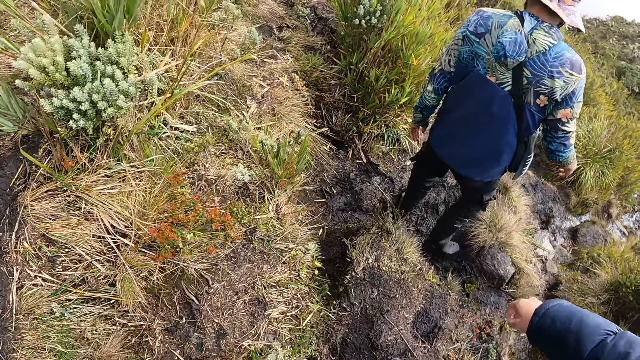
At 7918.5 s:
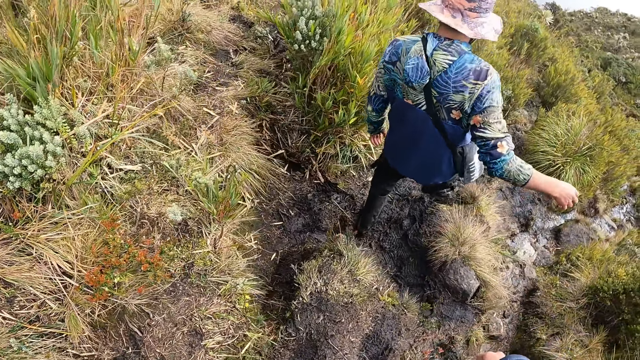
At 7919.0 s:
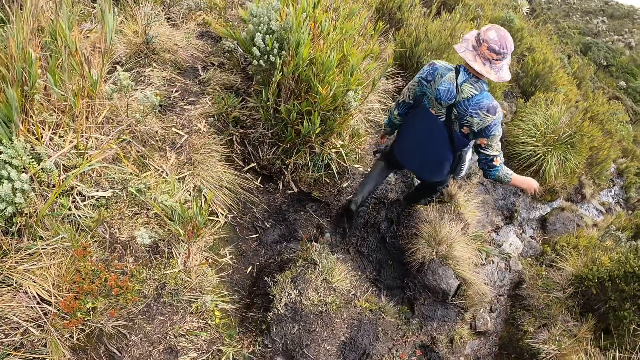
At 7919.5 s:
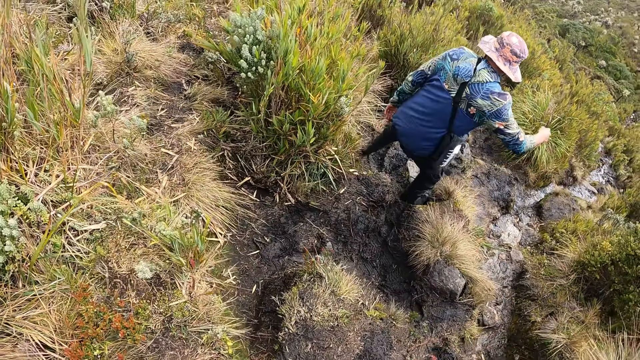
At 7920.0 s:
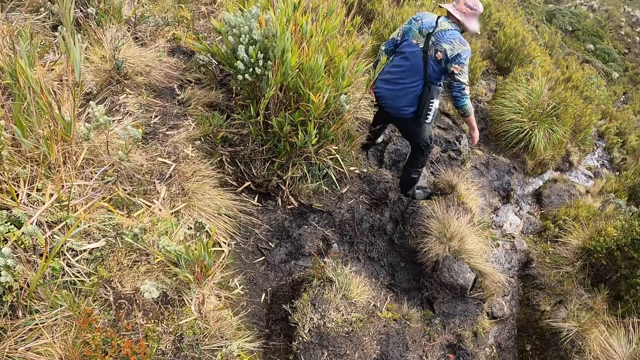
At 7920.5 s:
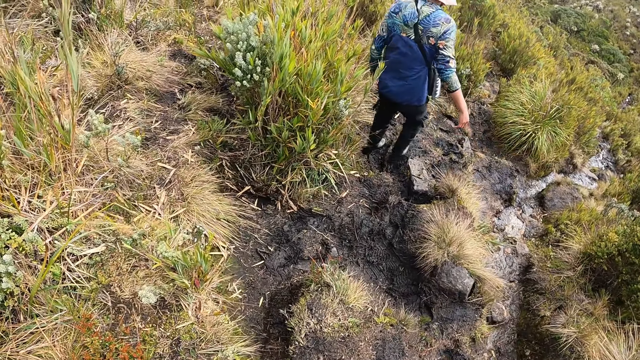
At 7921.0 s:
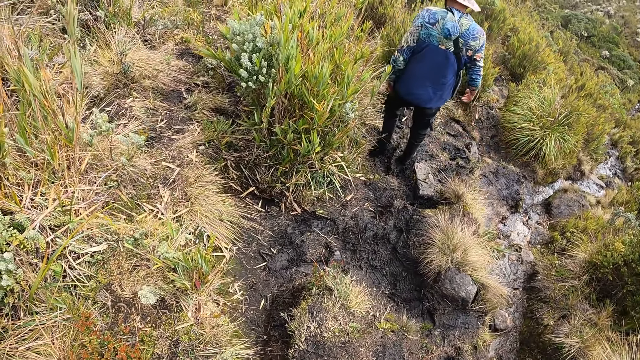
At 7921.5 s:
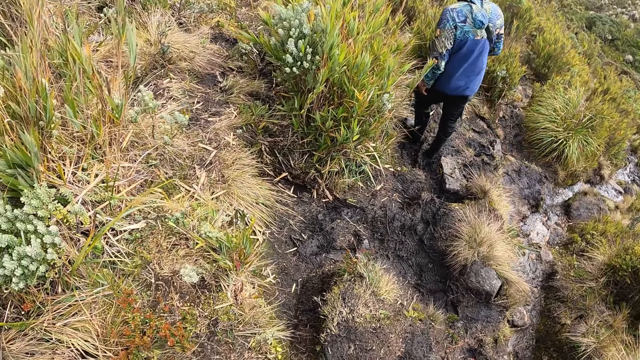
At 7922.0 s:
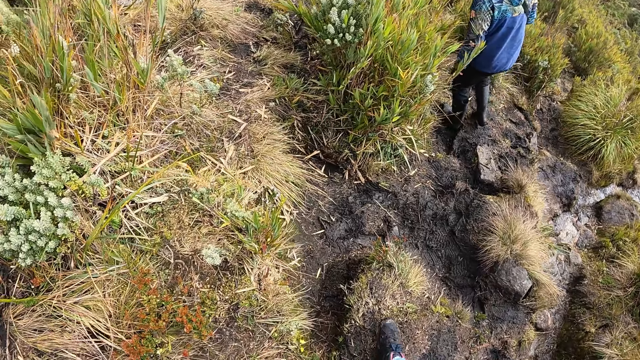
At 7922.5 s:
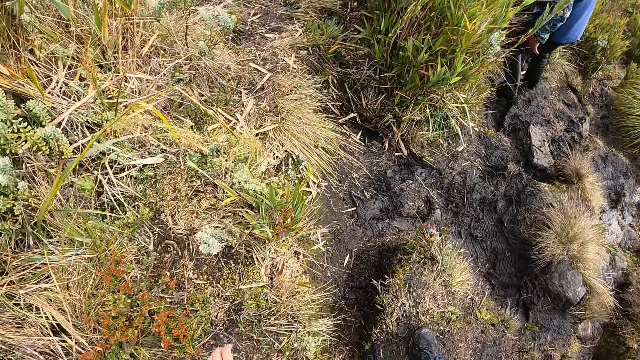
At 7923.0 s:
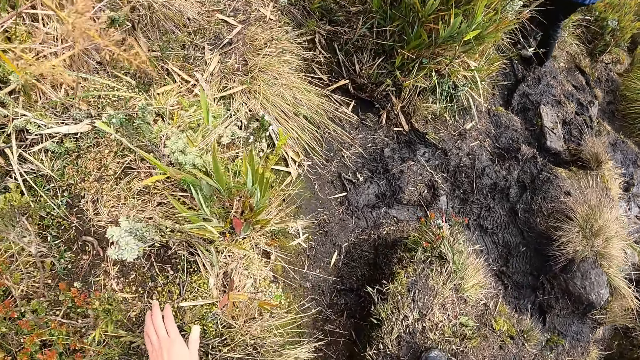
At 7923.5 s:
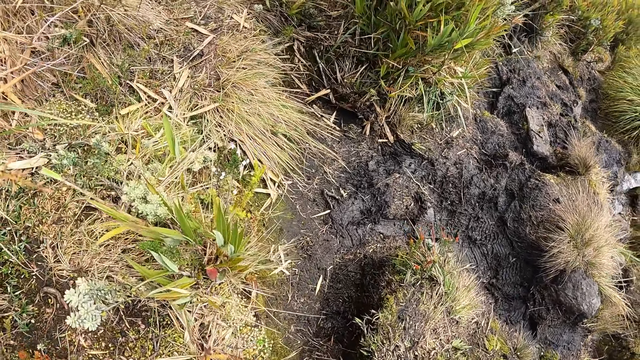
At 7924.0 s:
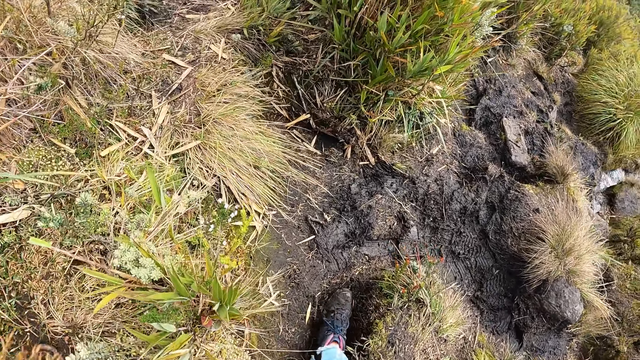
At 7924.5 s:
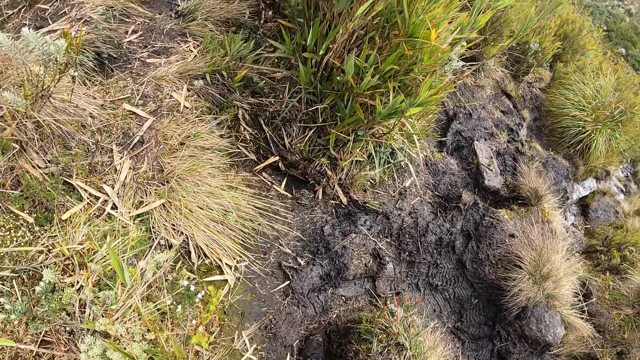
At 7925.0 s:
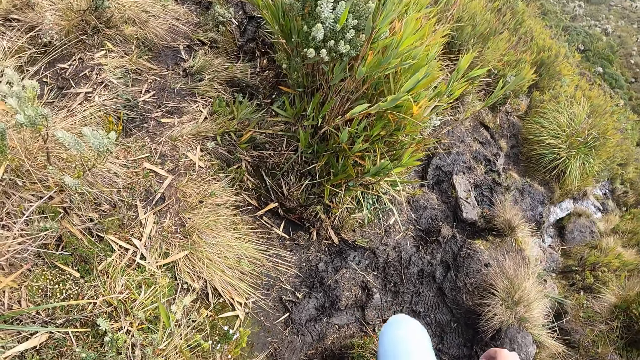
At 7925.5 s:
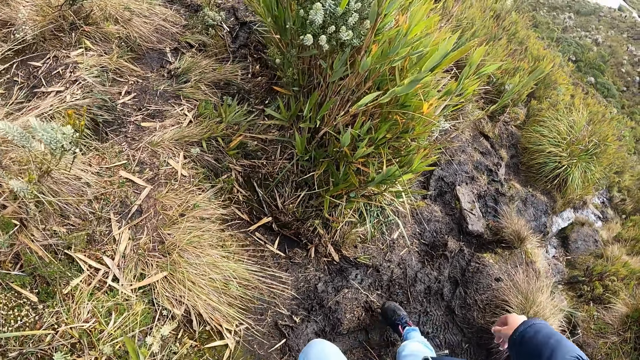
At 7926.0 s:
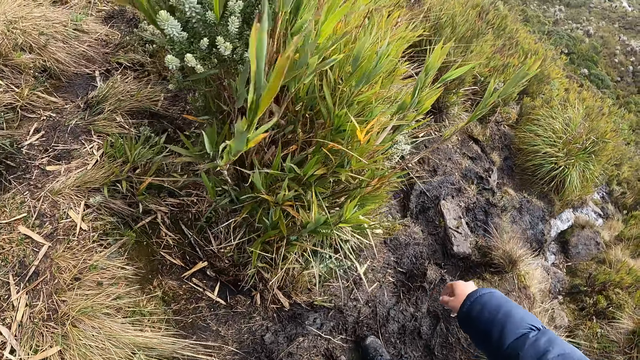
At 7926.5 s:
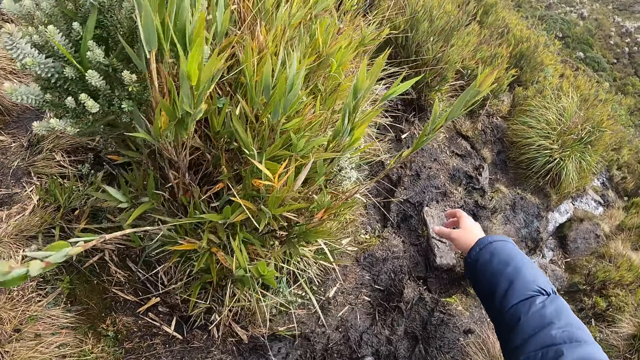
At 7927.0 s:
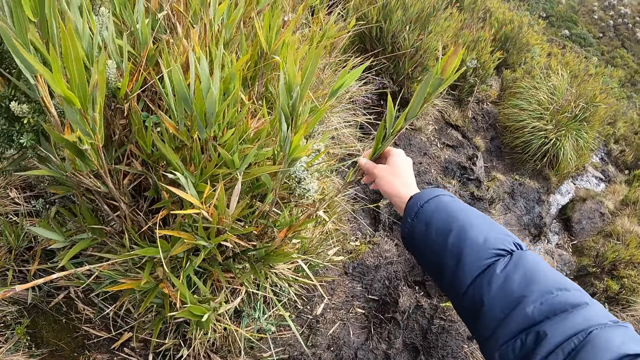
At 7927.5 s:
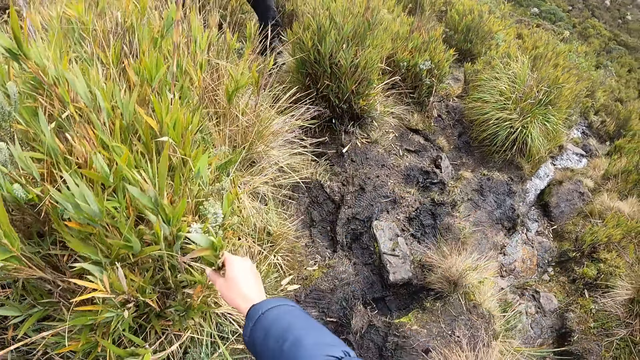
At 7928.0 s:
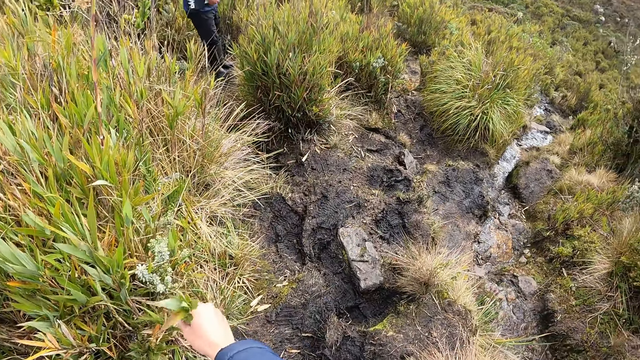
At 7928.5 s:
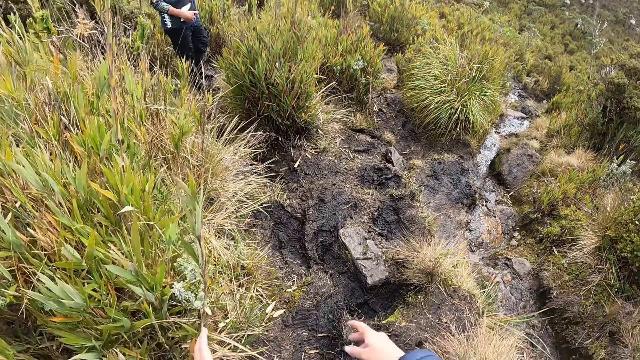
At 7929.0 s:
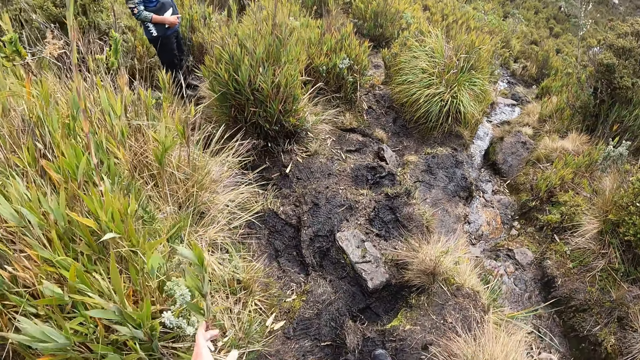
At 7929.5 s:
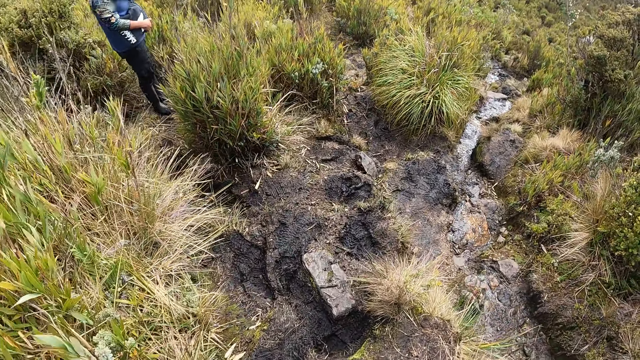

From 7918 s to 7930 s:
The man walks around. The camera wearer stops. They walk down the trail. They hold grass.

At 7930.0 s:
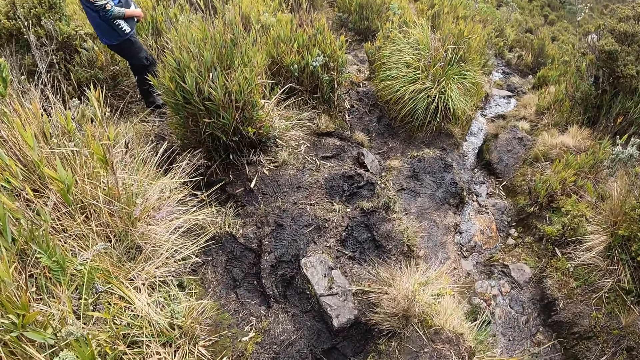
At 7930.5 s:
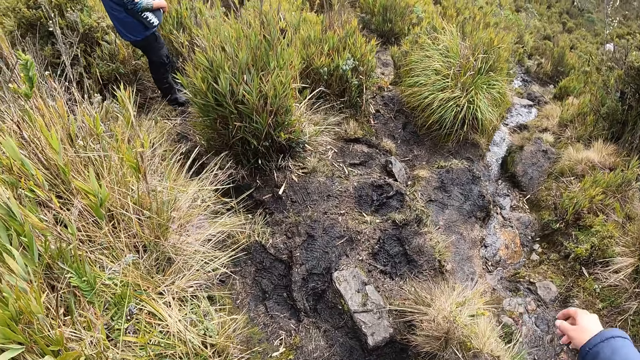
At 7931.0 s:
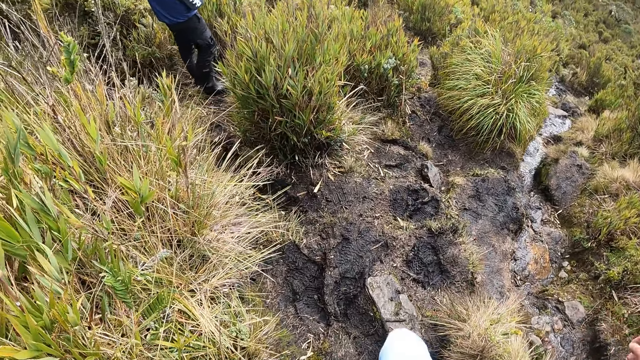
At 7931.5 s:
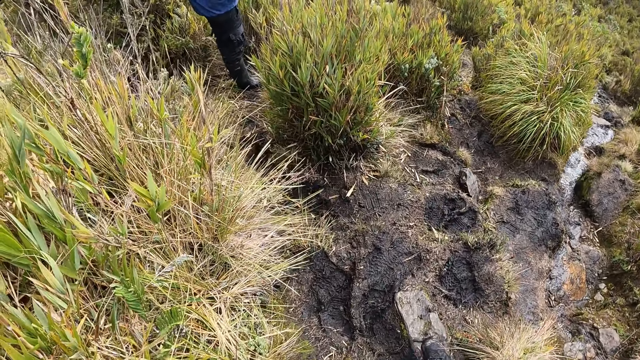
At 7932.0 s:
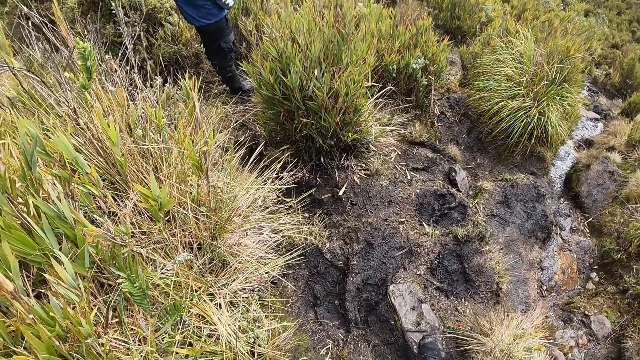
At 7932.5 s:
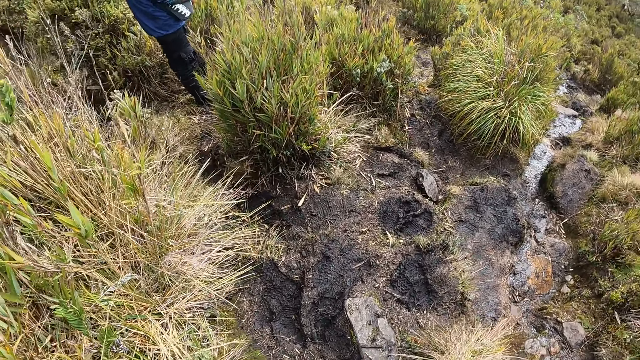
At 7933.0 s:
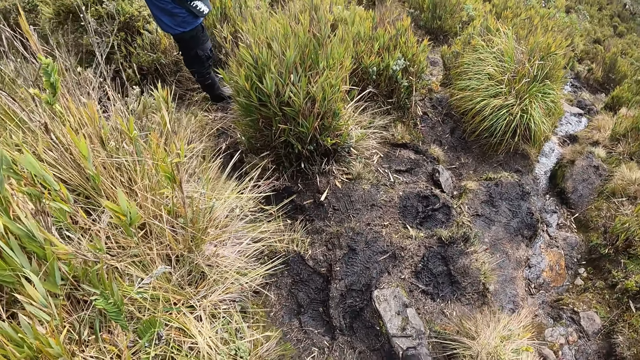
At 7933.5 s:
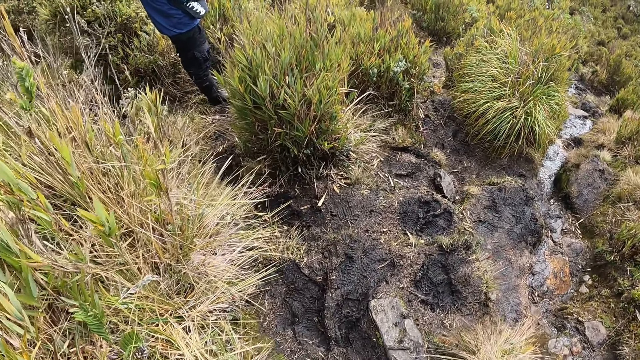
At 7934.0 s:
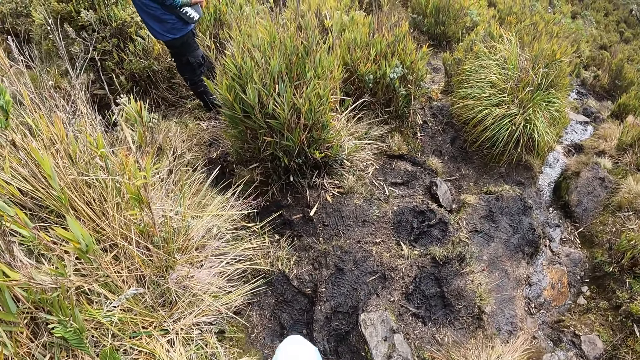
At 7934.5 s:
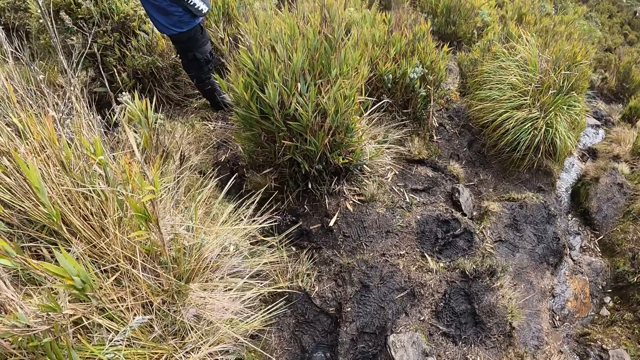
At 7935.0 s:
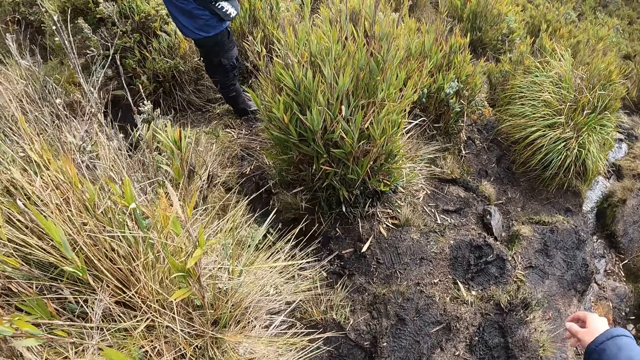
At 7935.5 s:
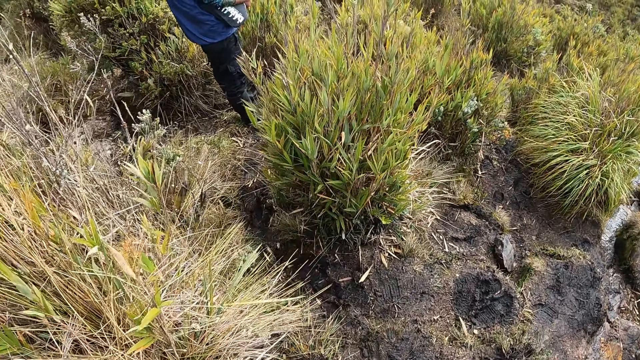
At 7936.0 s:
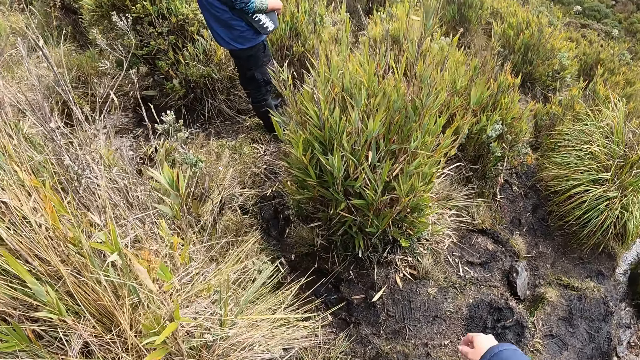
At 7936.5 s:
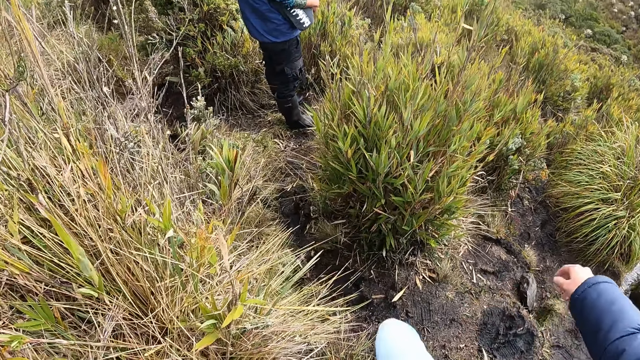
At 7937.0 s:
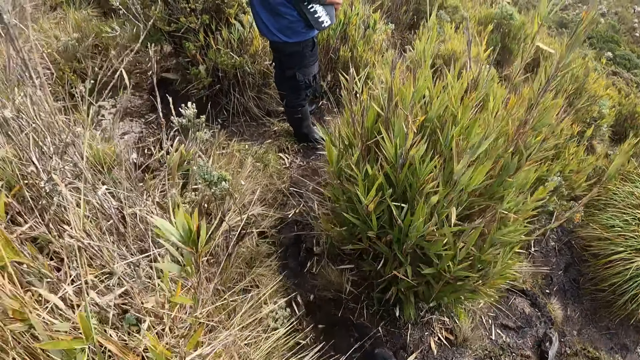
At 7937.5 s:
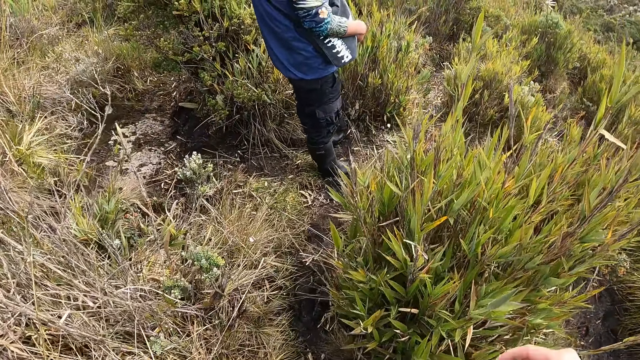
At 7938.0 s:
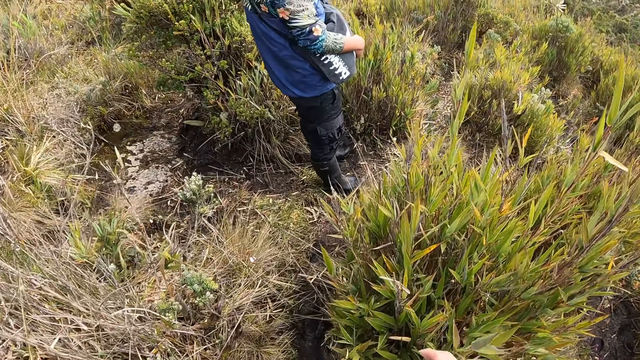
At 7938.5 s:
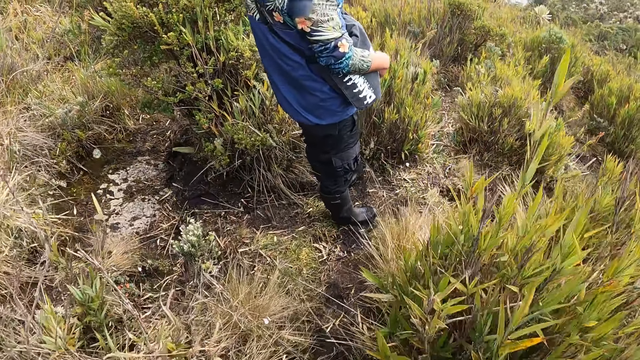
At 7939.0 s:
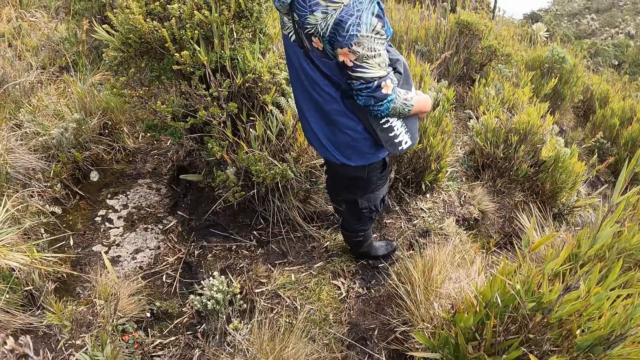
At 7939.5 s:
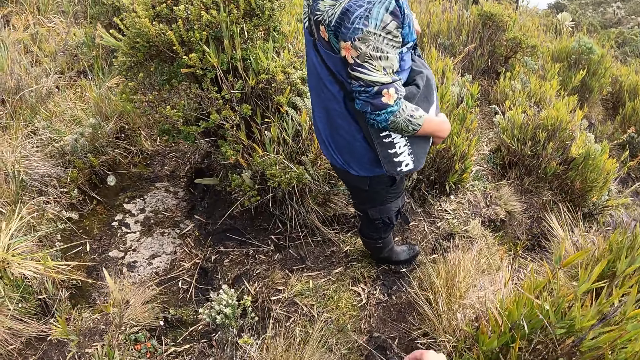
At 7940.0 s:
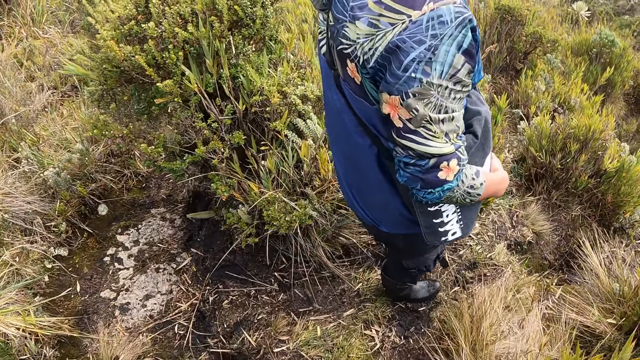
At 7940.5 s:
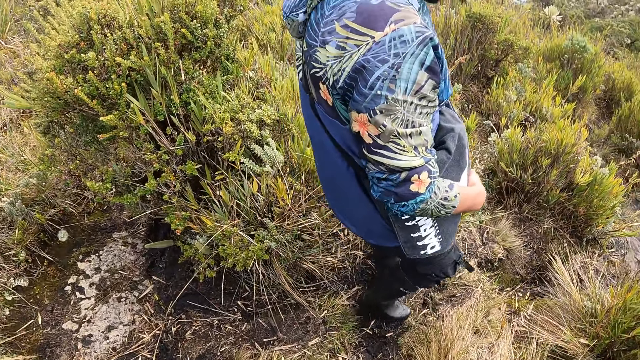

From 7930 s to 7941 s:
A man stops. The camera wearer walks around.
